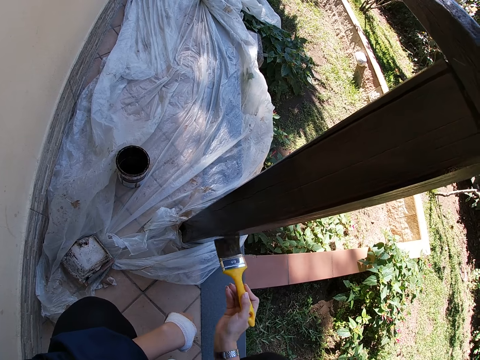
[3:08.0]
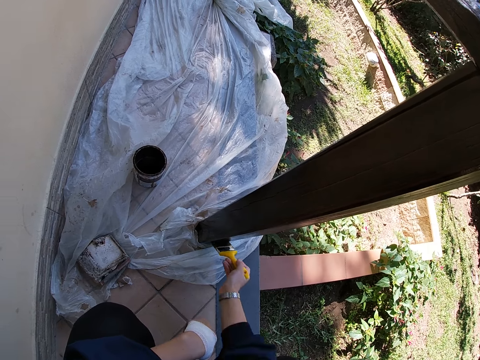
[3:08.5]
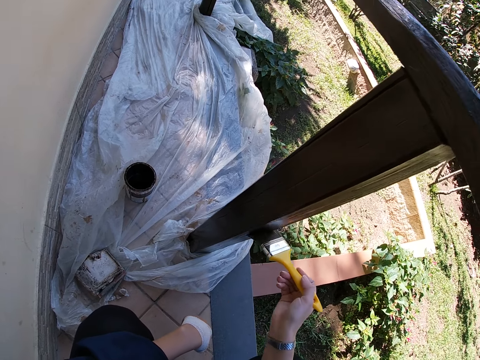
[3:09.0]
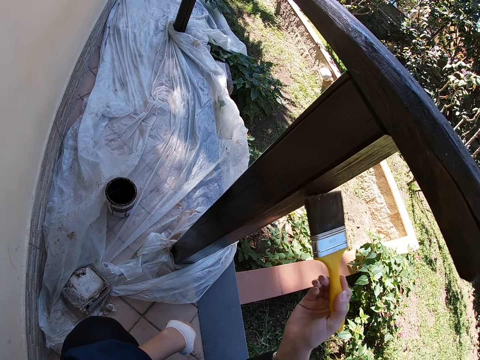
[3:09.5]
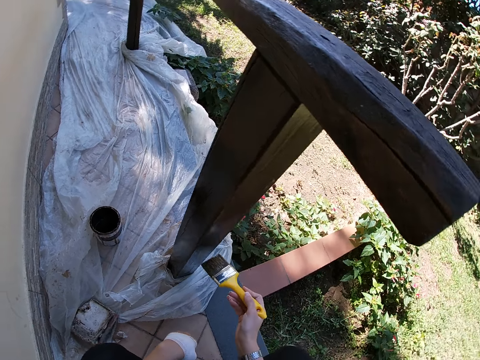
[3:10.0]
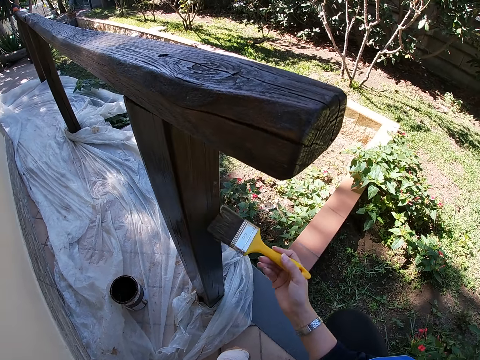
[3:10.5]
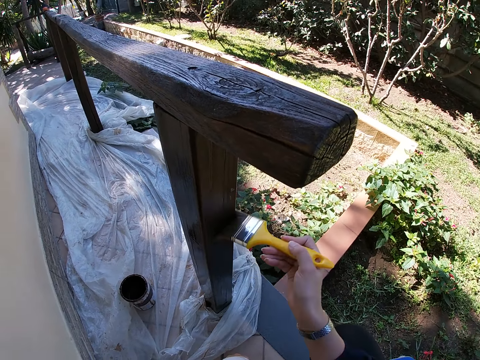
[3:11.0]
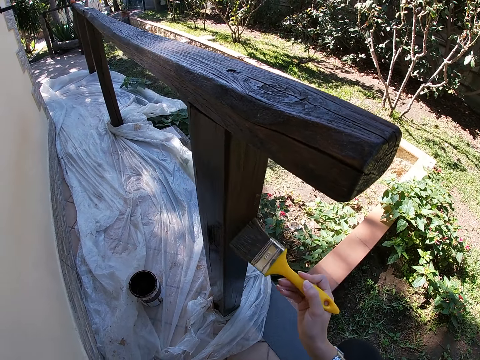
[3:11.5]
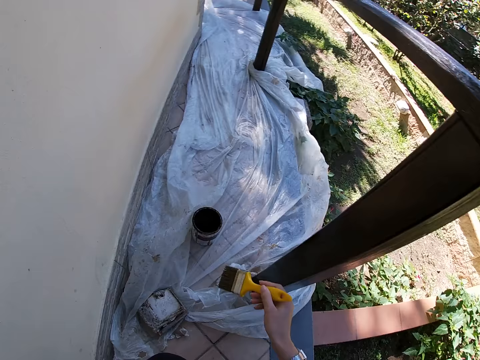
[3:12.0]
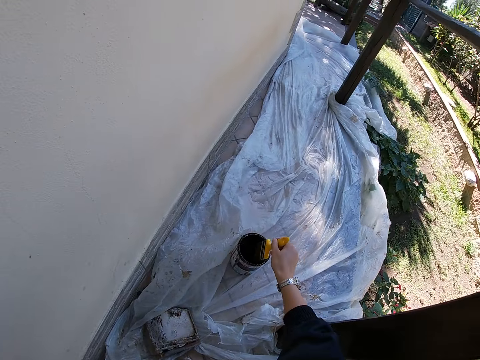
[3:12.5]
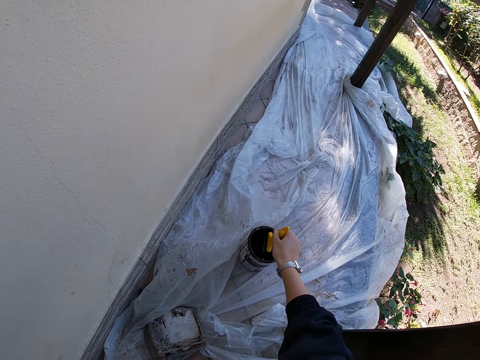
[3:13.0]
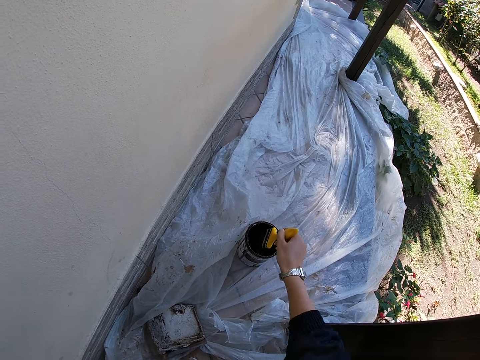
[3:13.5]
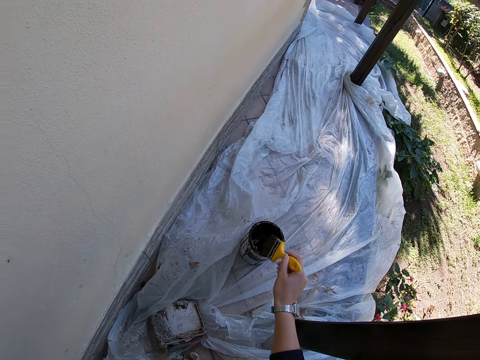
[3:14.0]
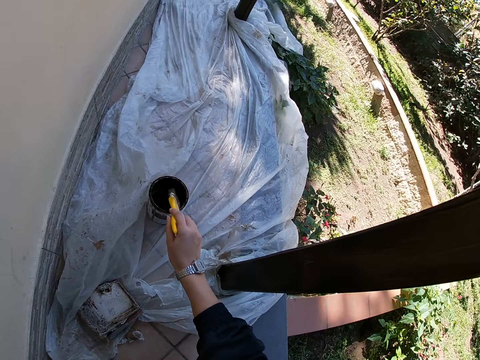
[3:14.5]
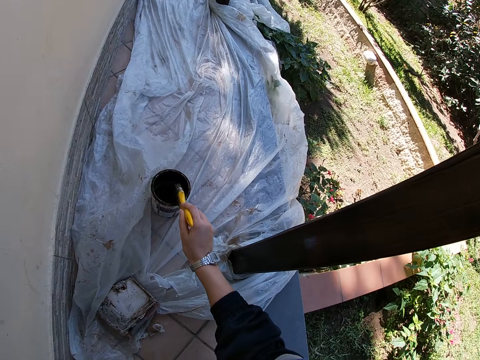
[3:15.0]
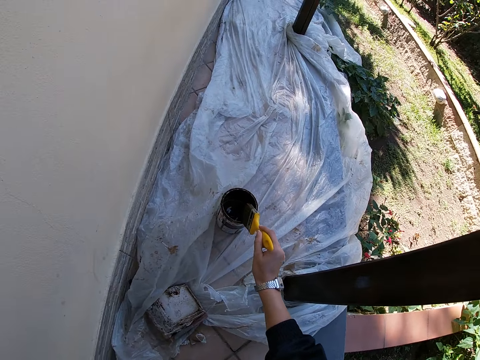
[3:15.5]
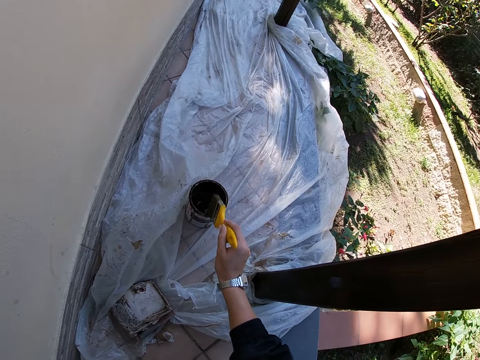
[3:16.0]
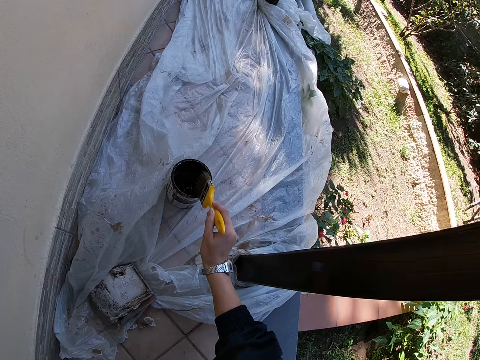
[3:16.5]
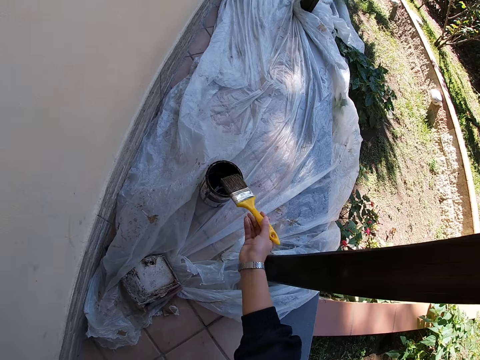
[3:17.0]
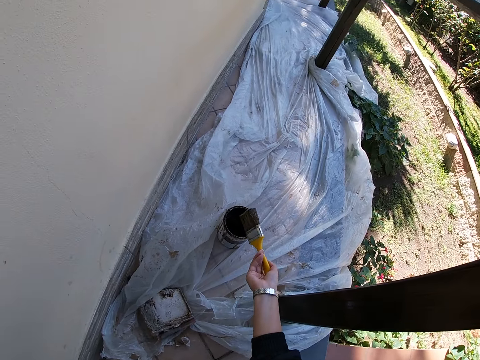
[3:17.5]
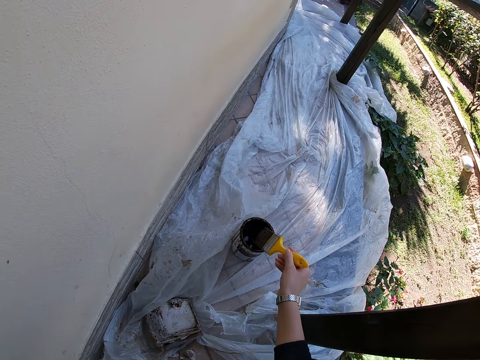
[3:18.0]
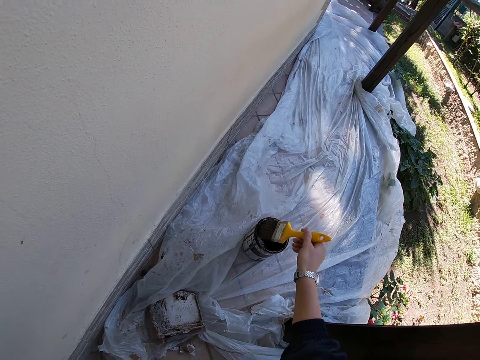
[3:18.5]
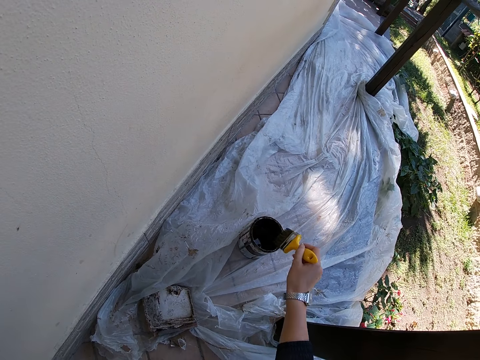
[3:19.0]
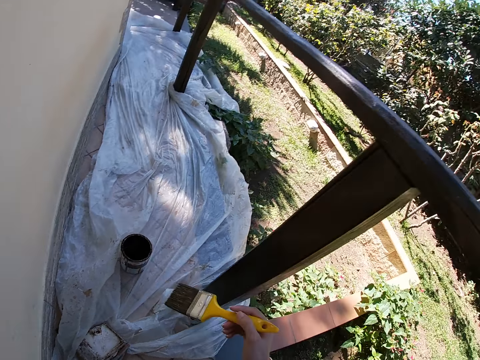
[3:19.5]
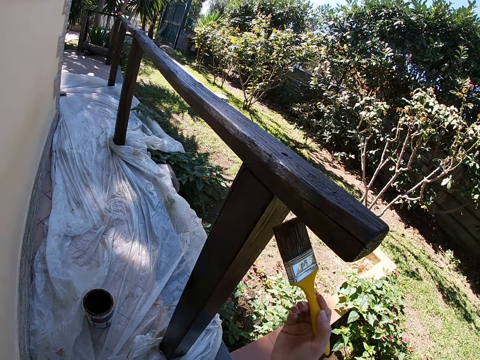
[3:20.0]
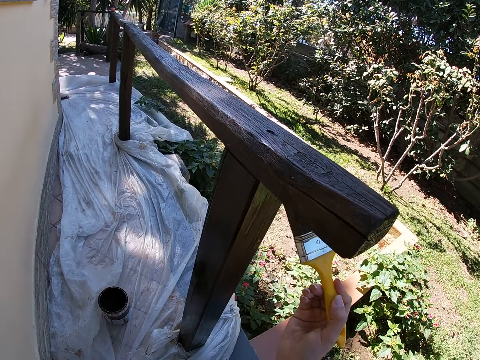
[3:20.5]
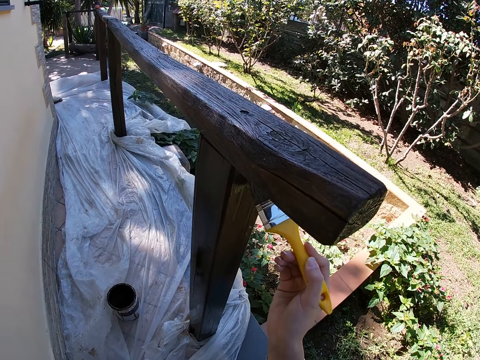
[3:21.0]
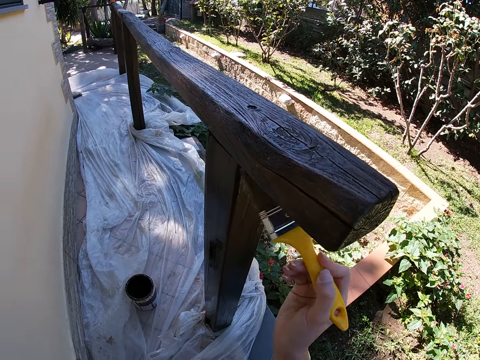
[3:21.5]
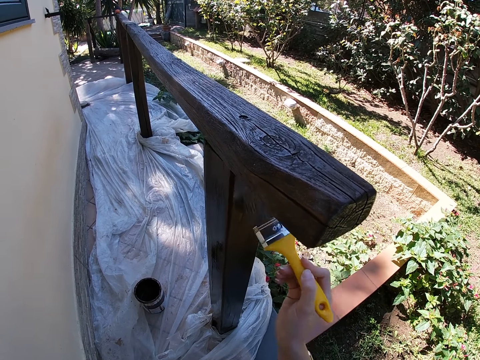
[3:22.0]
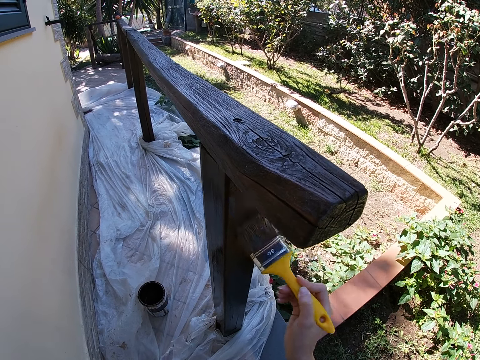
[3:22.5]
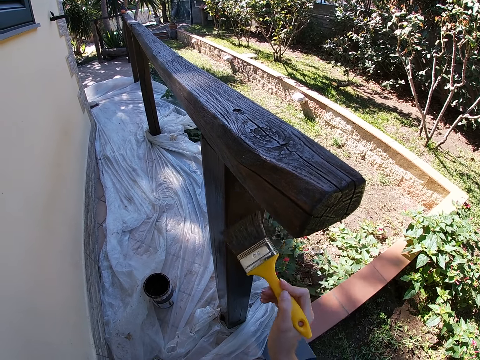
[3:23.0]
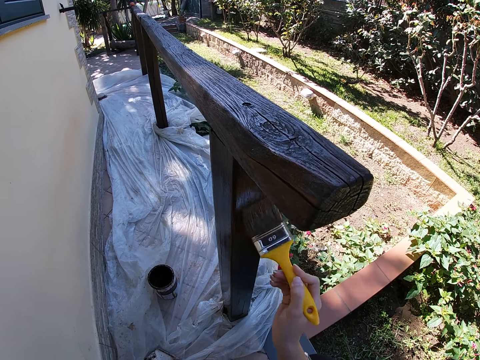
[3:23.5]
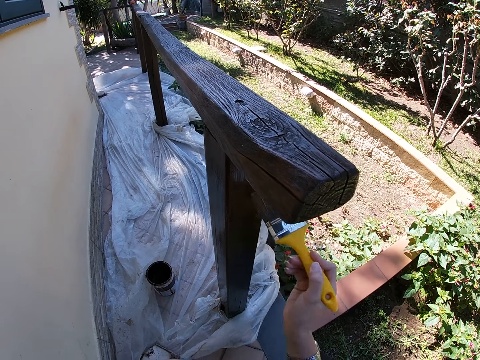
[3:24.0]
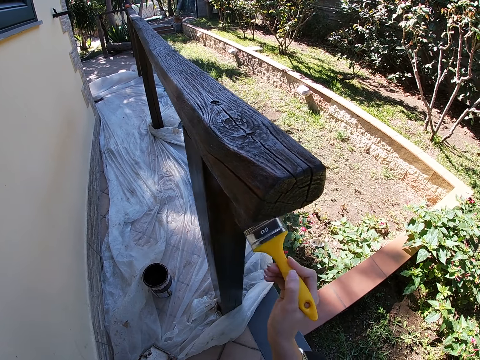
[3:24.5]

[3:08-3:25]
The camera wearer takes some paint from the paint can with the paint brush. They hit the top of the paint can with the paint brush. They paint the balcony with the paint brush.

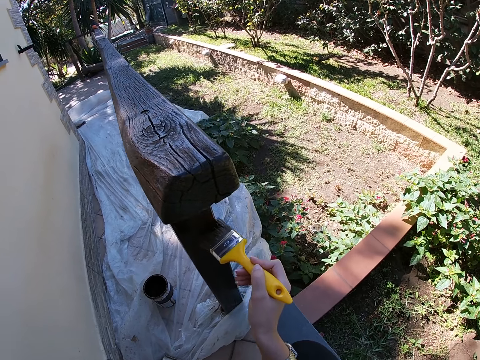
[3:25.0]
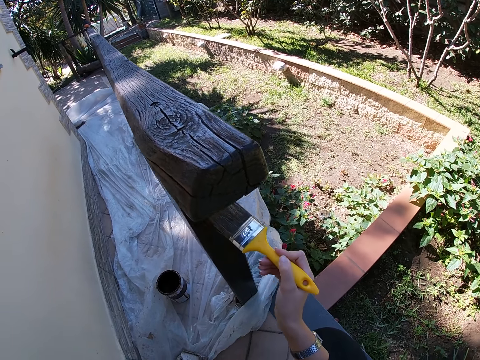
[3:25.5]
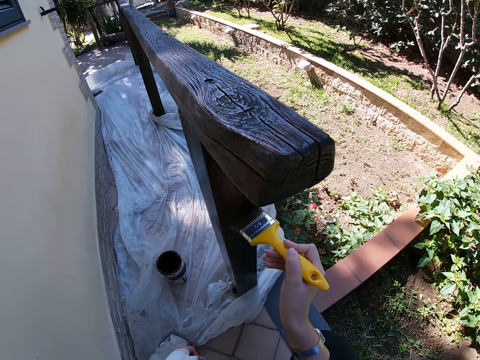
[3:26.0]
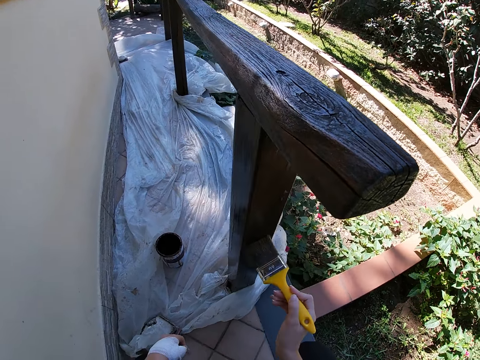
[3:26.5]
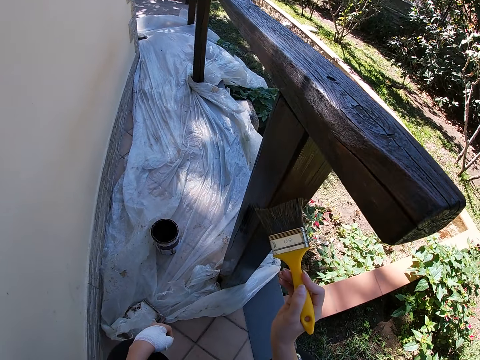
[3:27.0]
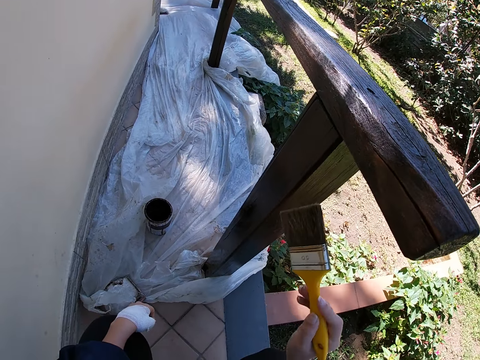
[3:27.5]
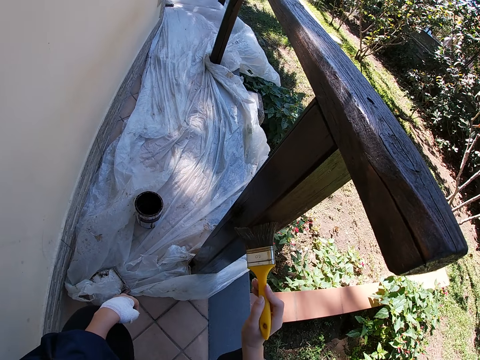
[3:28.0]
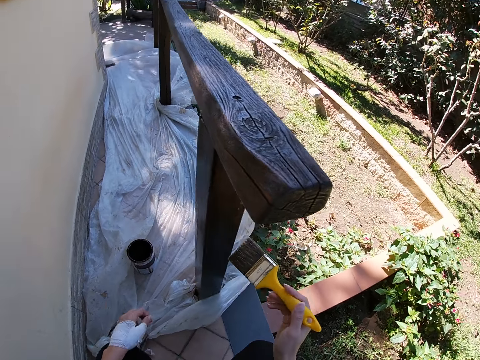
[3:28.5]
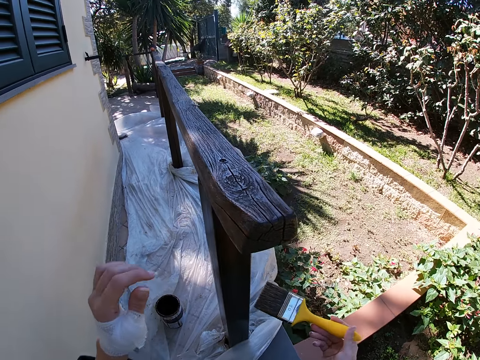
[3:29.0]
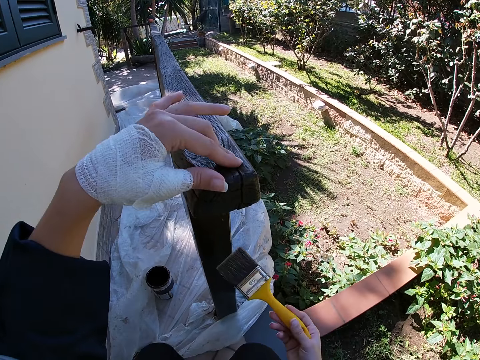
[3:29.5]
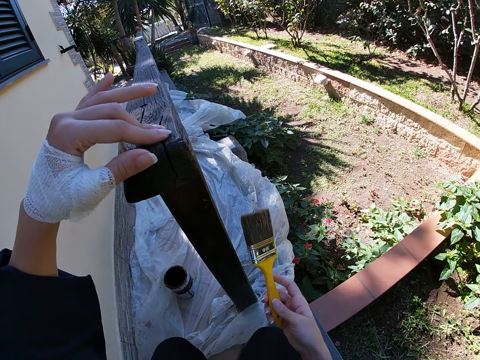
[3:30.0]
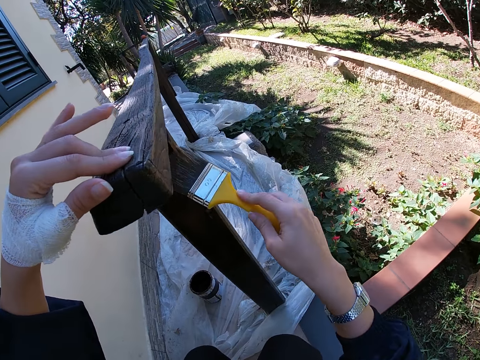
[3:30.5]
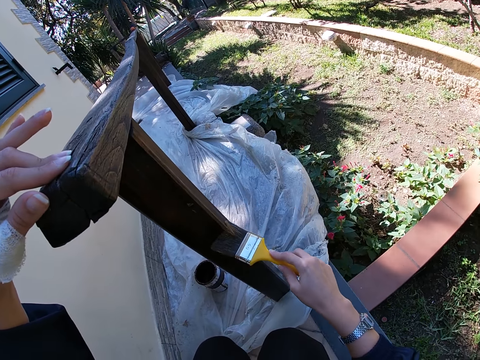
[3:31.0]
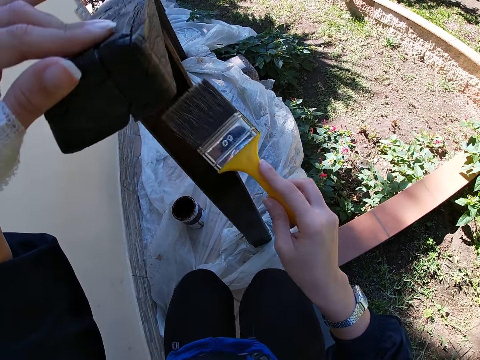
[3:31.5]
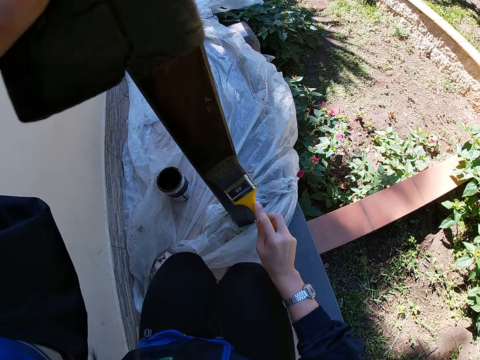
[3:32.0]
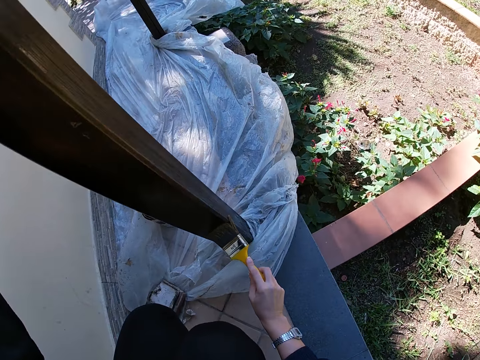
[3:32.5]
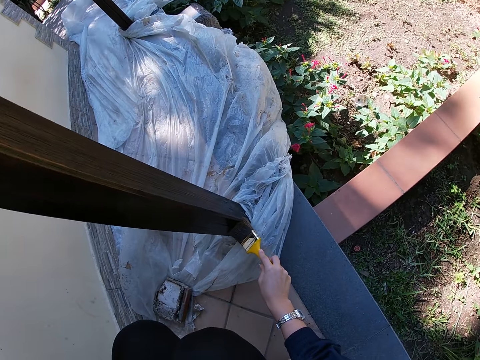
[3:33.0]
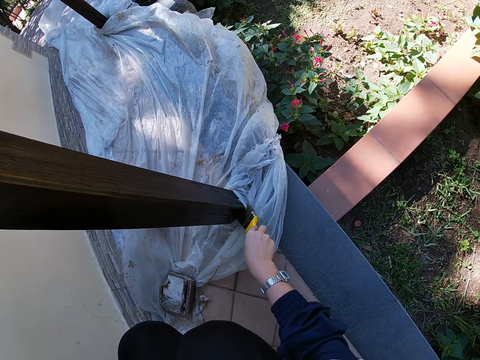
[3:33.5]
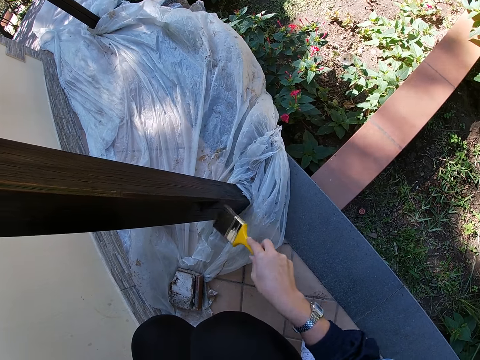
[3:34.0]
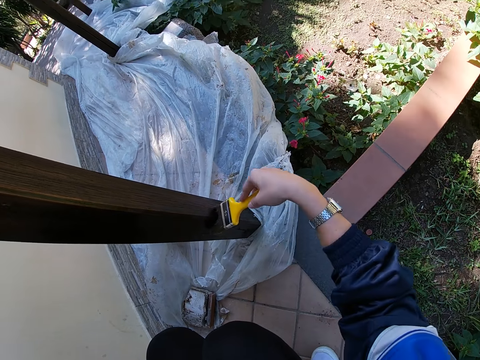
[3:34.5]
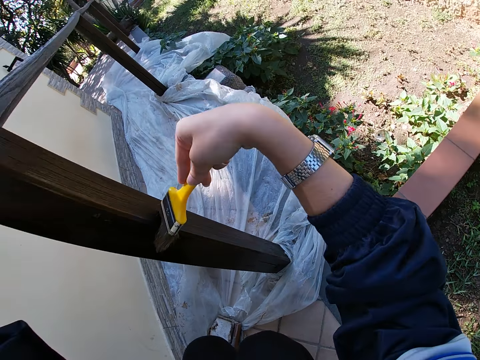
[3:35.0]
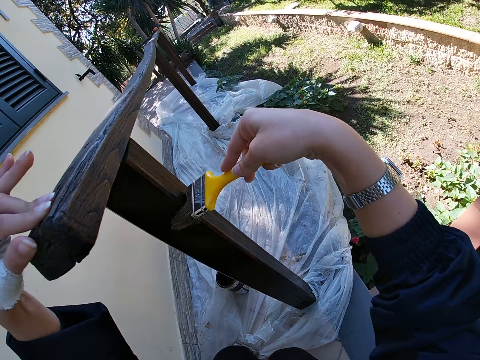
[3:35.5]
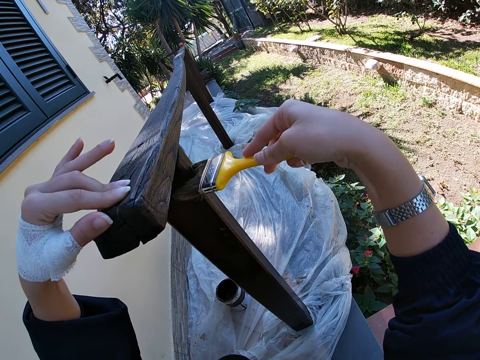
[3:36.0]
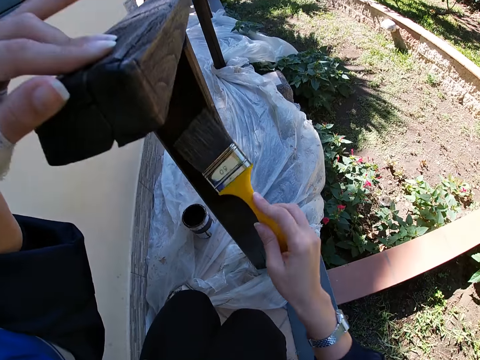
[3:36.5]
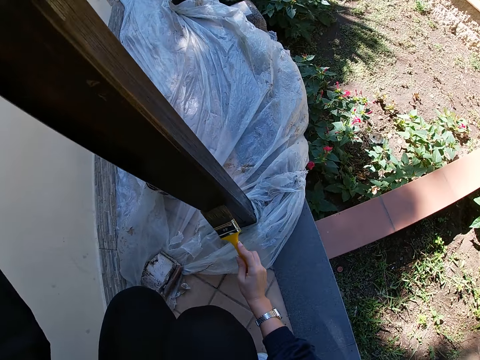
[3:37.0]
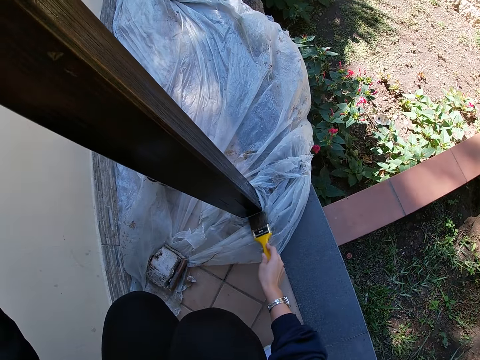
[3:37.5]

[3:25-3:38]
The camera wearer holds the edge of the balcony with her left hand.
